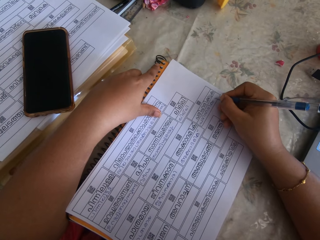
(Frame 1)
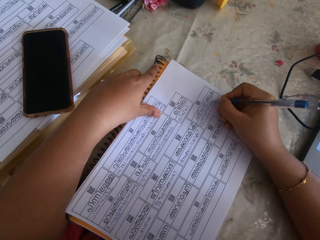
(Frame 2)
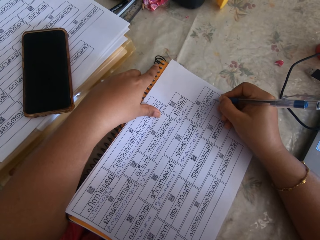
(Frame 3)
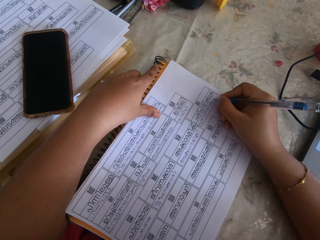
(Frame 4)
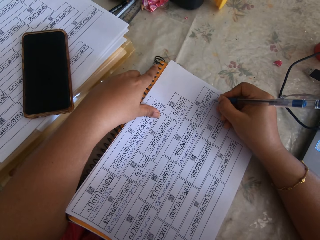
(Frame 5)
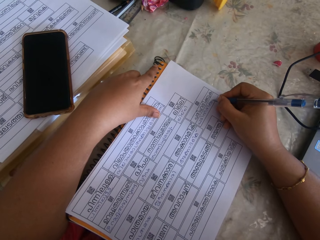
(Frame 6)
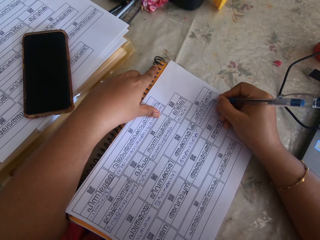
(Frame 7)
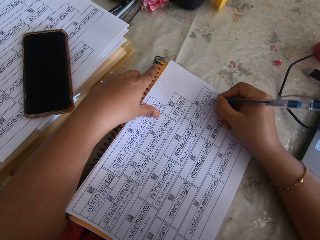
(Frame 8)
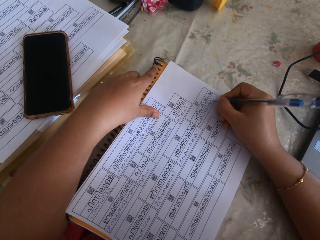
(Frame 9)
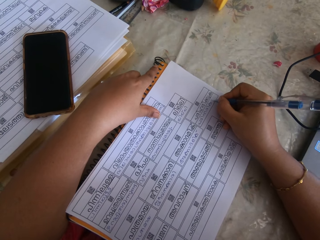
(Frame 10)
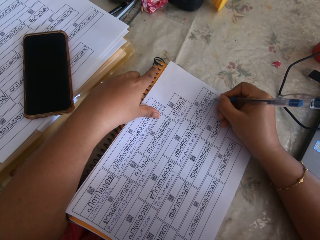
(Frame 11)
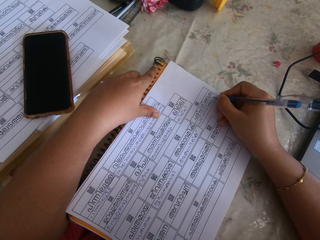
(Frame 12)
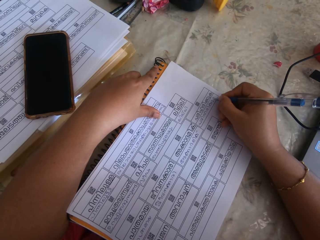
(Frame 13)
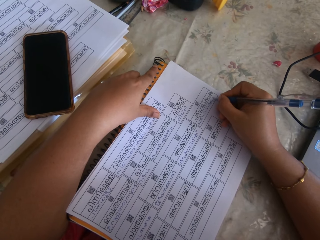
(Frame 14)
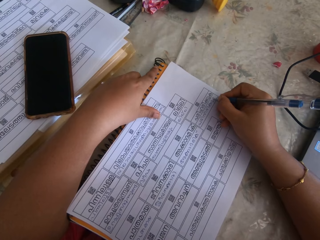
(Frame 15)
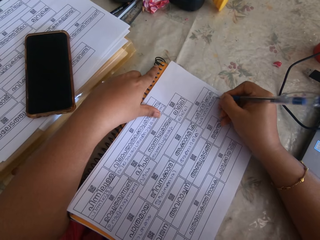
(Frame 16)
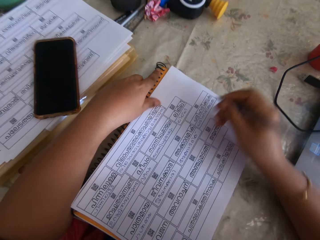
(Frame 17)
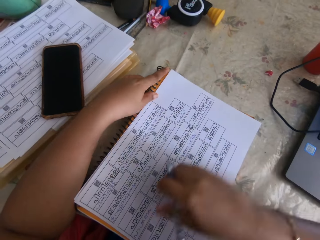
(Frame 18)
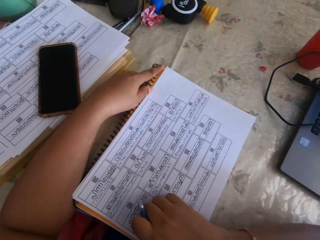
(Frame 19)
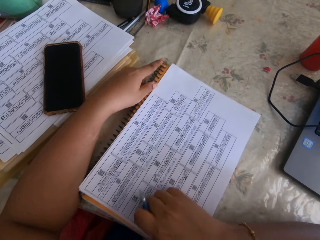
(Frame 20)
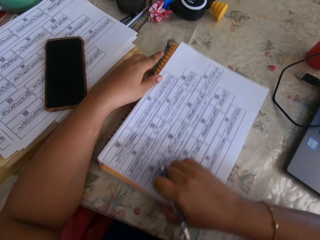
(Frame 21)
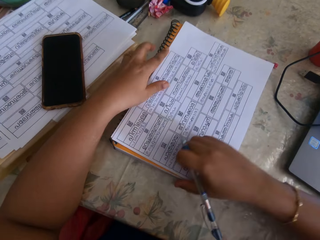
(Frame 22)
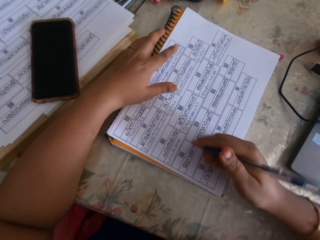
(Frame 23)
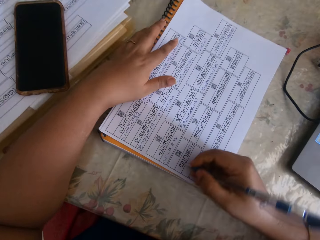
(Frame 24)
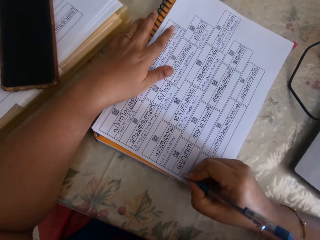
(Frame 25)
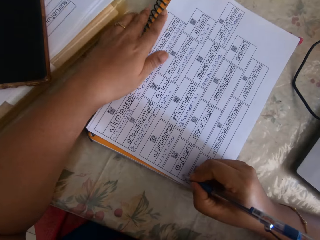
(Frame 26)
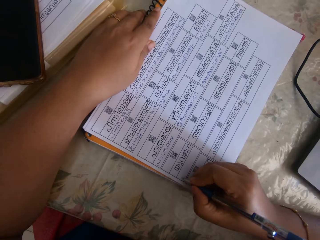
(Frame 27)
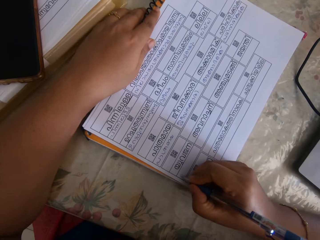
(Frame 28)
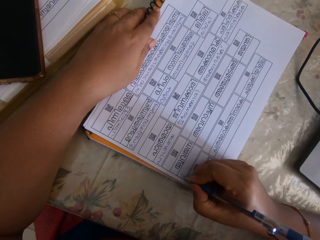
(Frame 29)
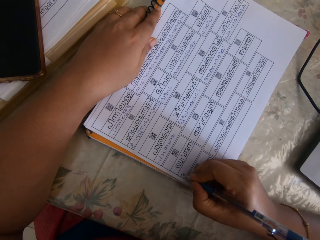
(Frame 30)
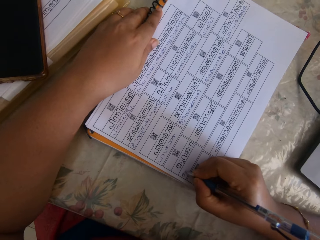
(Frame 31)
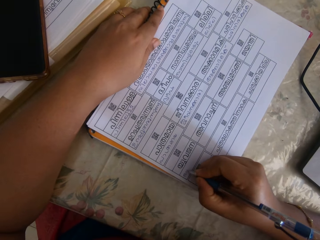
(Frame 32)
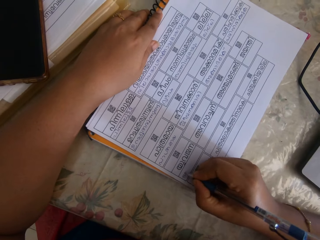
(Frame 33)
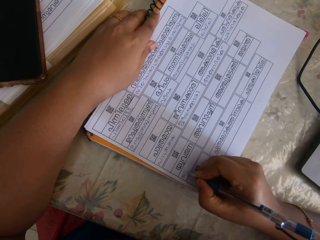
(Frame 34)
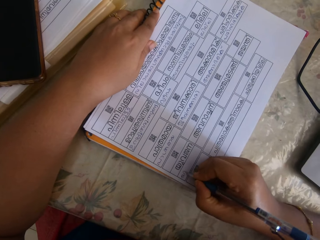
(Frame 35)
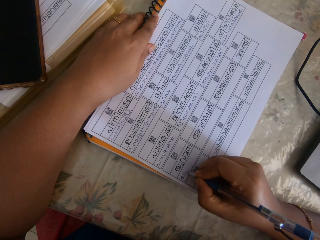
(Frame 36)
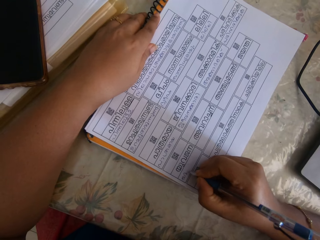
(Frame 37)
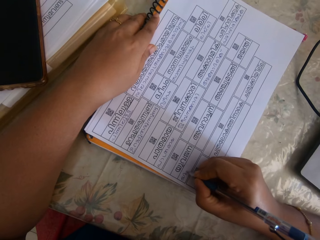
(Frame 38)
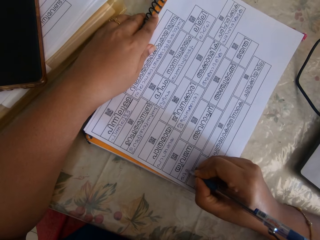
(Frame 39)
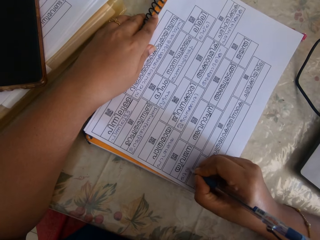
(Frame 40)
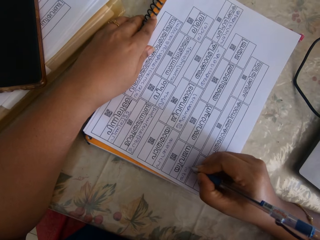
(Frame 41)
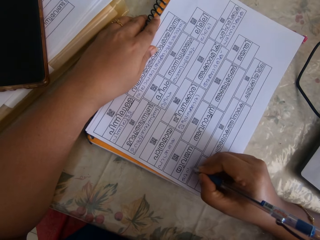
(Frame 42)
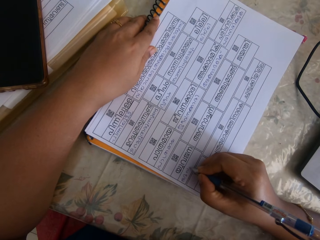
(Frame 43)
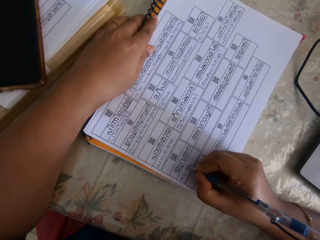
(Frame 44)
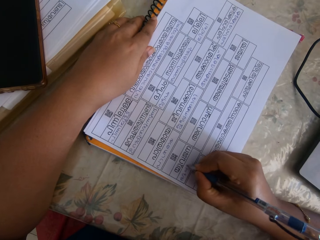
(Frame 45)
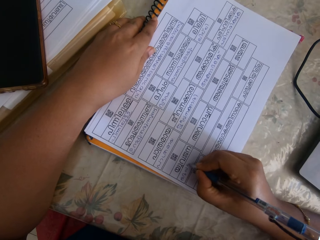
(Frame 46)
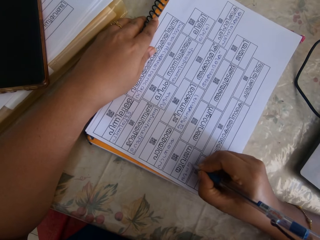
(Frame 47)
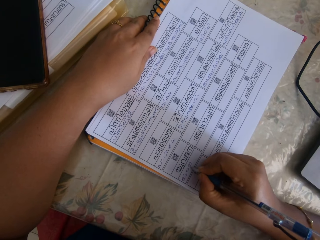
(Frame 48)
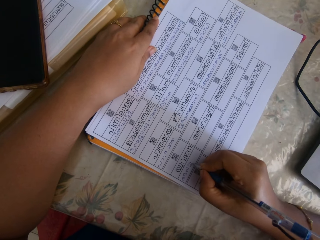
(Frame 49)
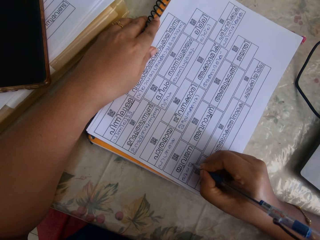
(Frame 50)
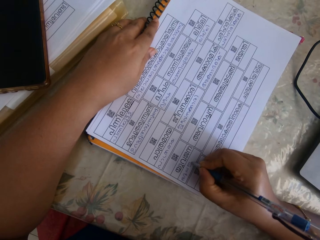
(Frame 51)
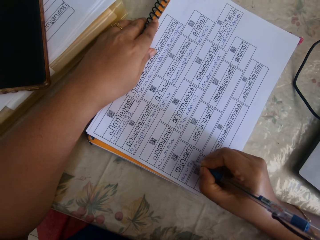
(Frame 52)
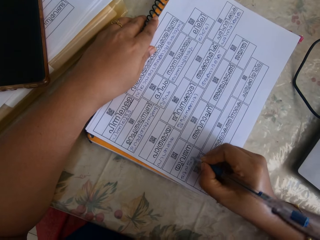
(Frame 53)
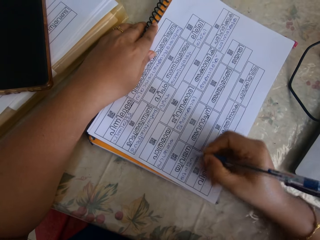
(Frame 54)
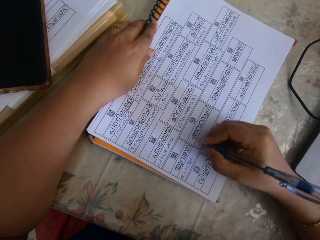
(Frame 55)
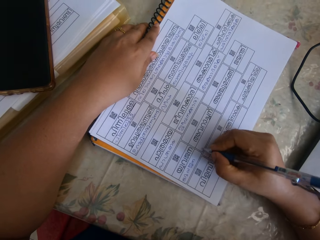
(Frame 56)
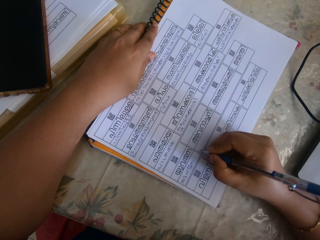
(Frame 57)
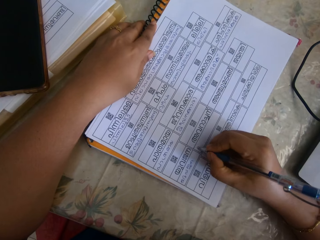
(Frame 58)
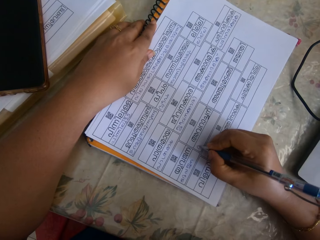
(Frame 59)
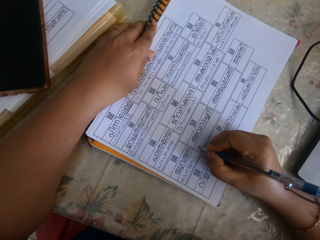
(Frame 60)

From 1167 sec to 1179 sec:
The camera wearer adjusts the book on the table with his right hand. They write on the book with the pen in her right hand.

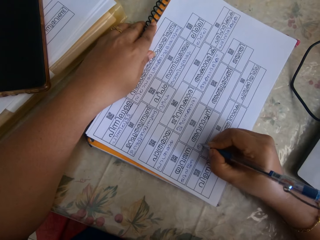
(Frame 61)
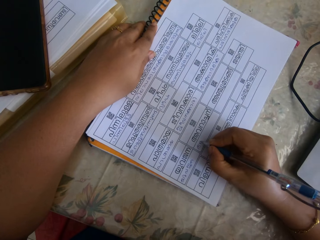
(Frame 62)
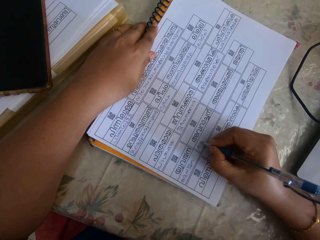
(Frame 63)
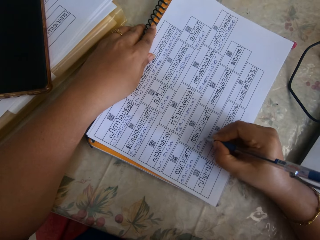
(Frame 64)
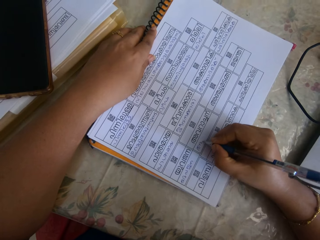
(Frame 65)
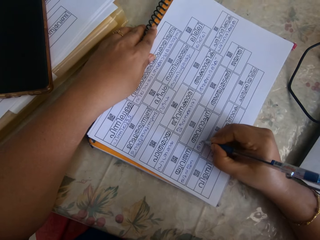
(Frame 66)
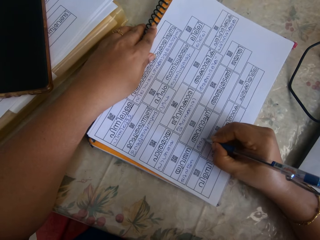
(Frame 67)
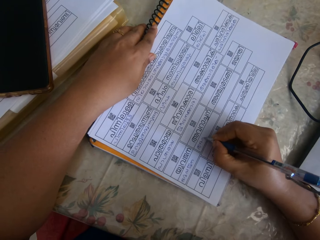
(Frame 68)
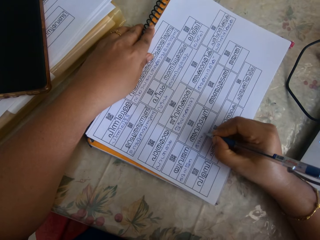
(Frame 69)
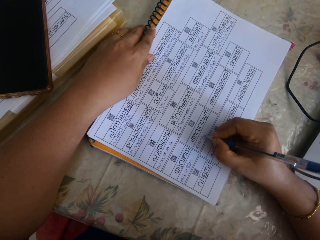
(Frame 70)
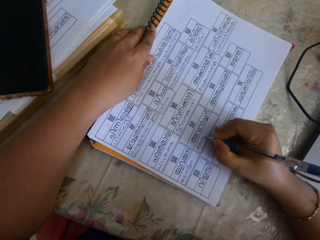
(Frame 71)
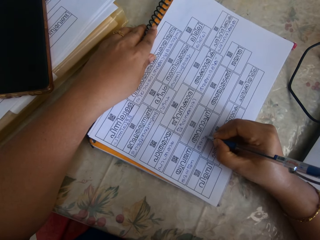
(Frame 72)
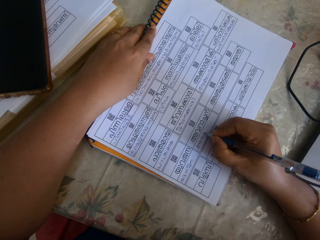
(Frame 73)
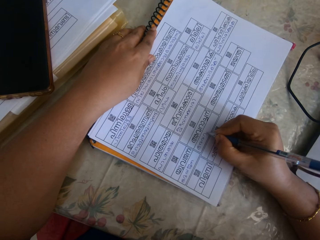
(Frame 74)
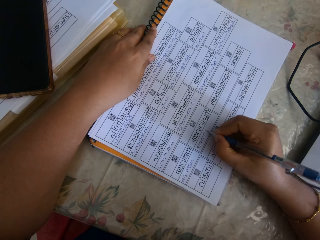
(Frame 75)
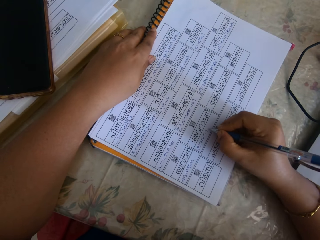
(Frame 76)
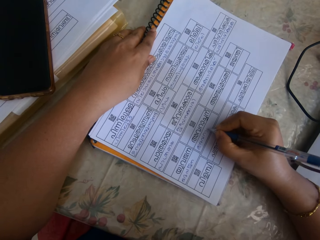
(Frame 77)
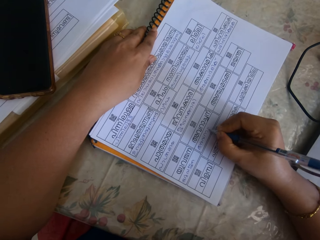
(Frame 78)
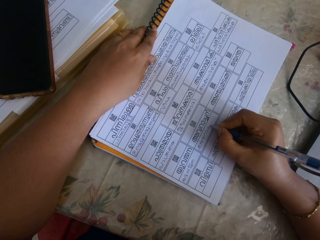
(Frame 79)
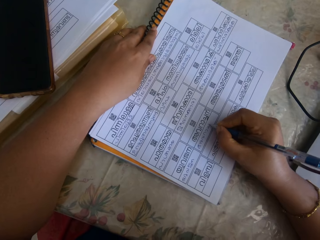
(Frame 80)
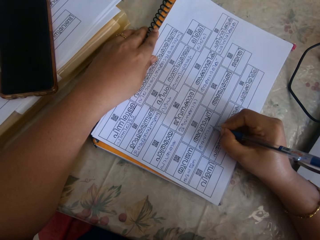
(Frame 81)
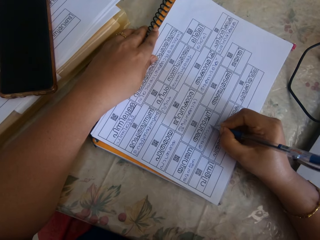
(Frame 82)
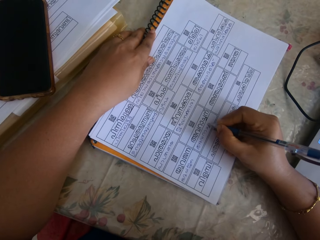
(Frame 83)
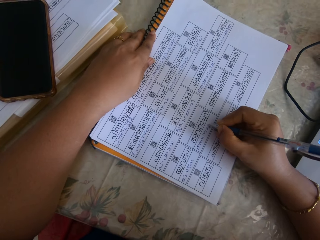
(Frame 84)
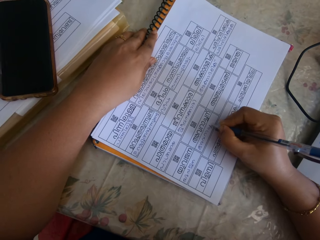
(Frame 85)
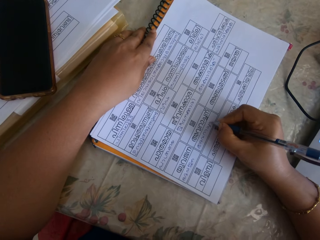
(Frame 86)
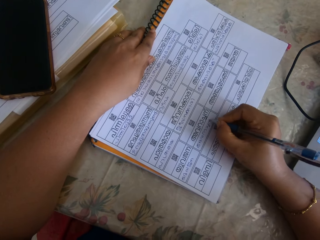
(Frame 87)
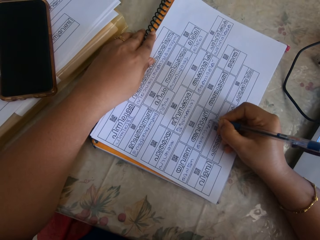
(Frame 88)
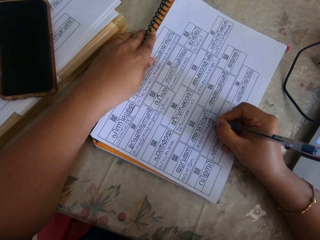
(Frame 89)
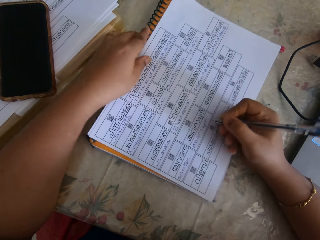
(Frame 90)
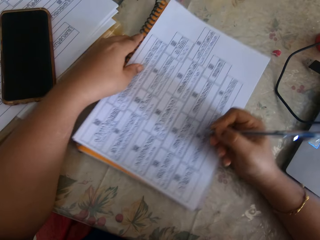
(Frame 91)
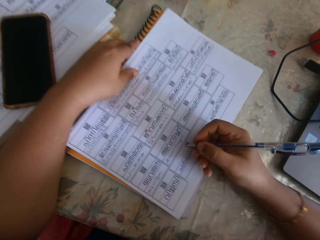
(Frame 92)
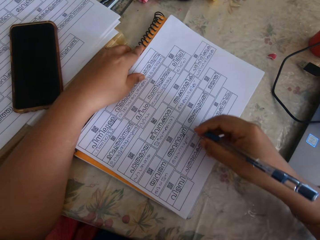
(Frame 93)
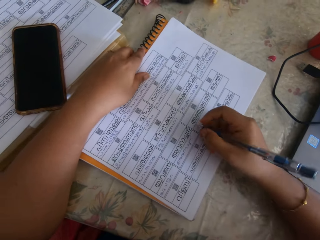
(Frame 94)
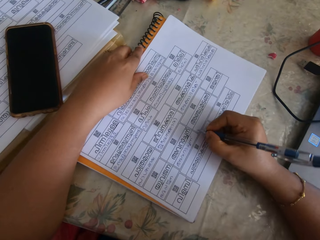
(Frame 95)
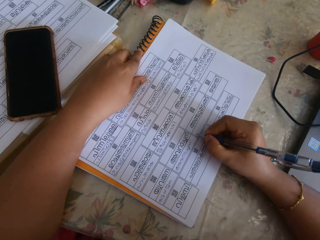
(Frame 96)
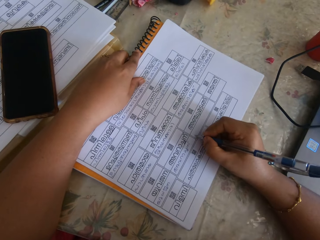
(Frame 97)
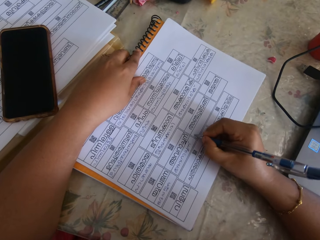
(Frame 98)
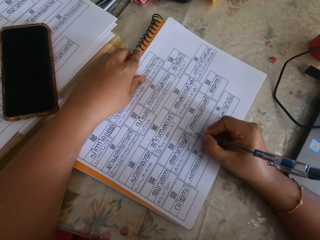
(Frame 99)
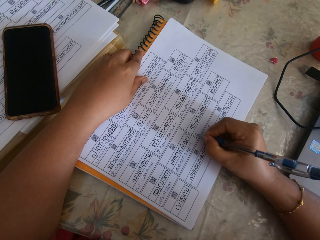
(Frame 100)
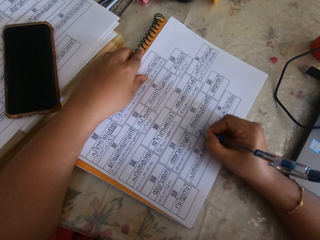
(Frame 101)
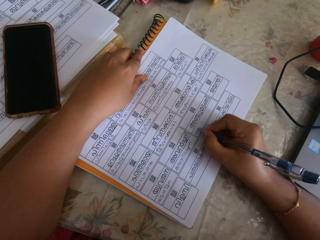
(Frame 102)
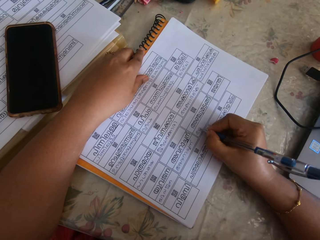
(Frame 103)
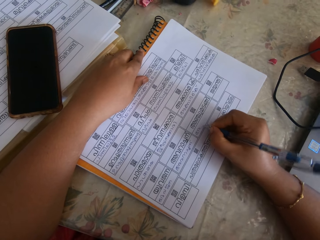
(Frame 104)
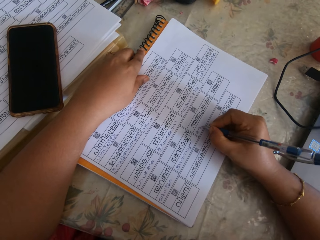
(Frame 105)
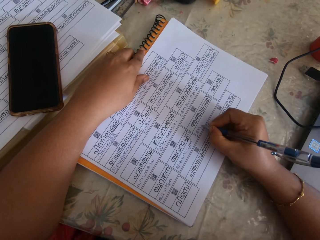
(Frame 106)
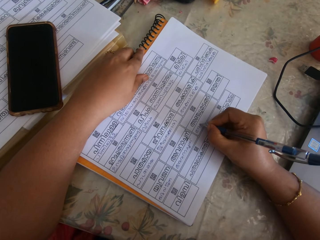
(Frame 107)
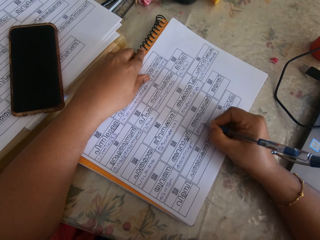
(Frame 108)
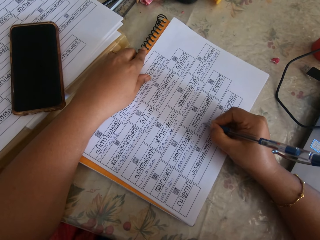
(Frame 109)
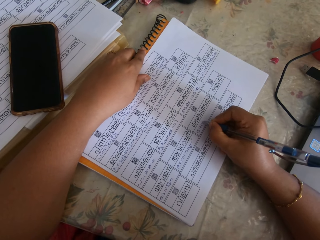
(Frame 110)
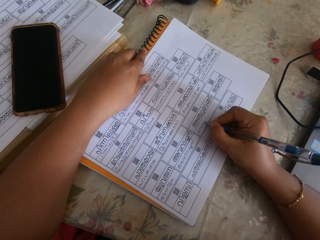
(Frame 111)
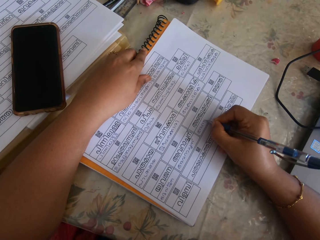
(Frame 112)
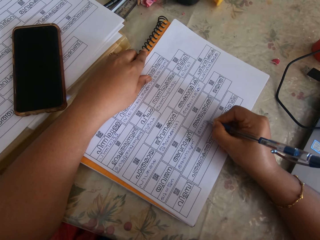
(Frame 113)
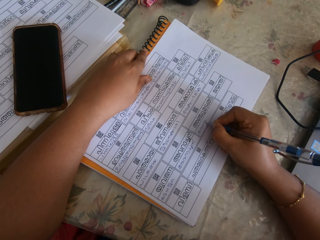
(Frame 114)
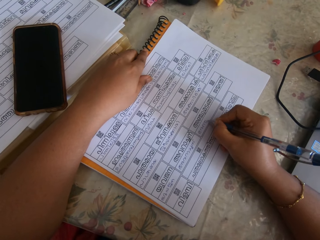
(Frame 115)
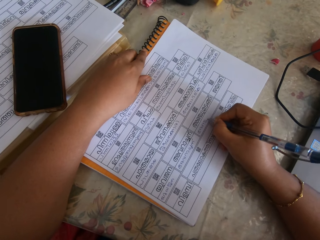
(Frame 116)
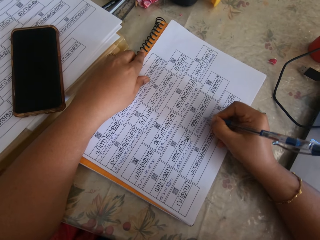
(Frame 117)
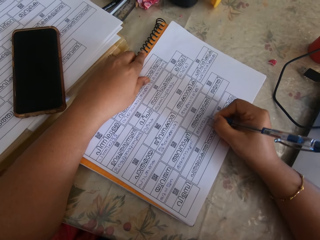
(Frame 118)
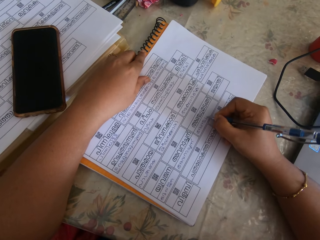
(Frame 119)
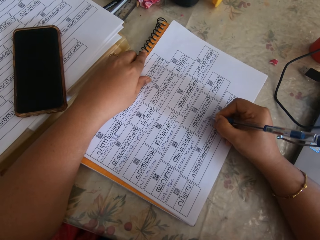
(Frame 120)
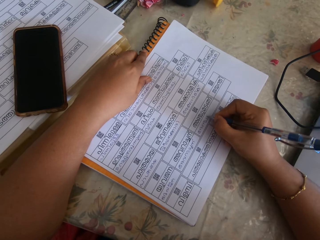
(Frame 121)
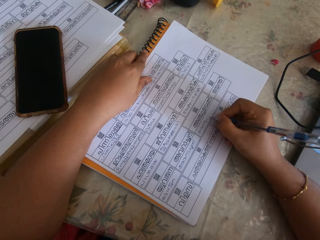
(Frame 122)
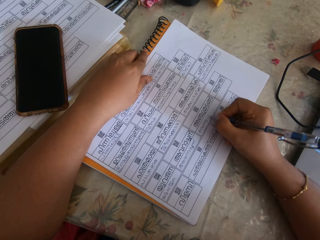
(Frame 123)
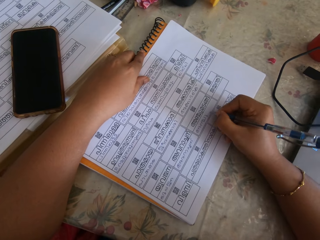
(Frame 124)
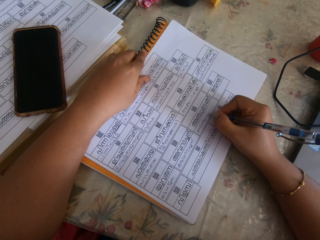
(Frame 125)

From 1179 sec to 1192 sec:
The camera wearer adjusts the book on the table with his right hand. They write on the book with the pen in her right hand.
